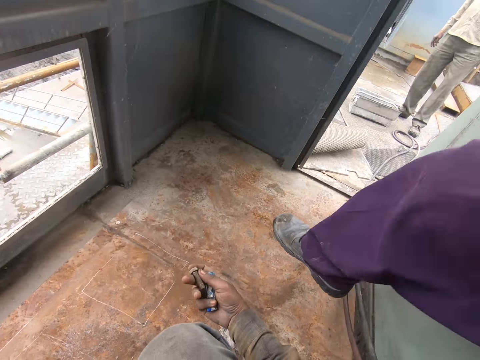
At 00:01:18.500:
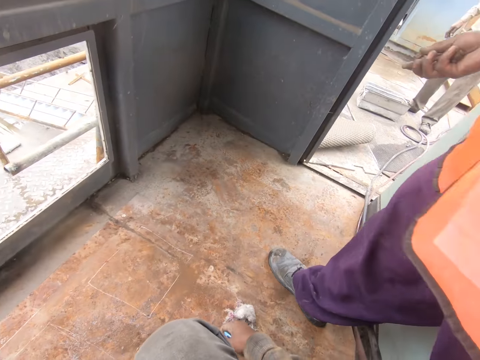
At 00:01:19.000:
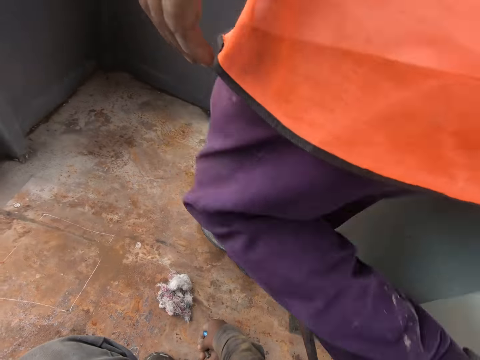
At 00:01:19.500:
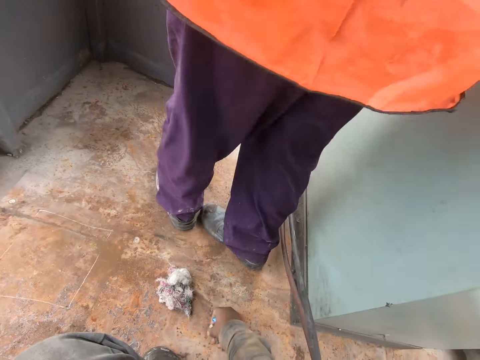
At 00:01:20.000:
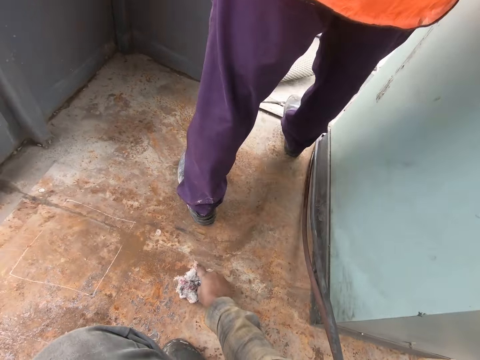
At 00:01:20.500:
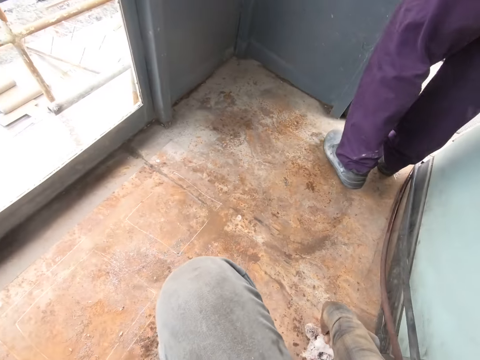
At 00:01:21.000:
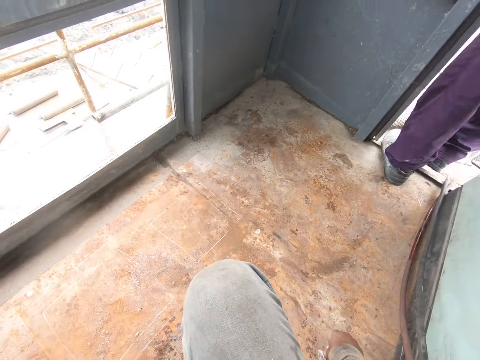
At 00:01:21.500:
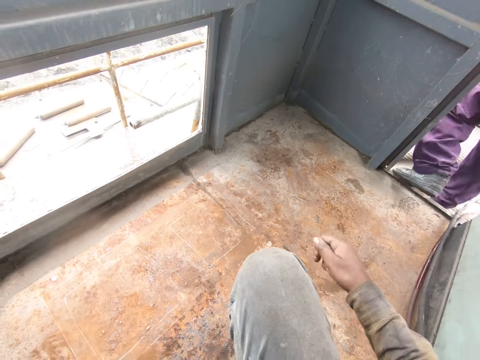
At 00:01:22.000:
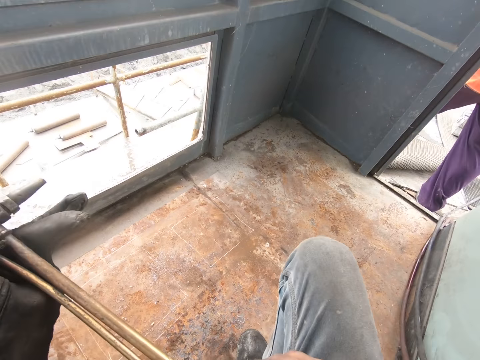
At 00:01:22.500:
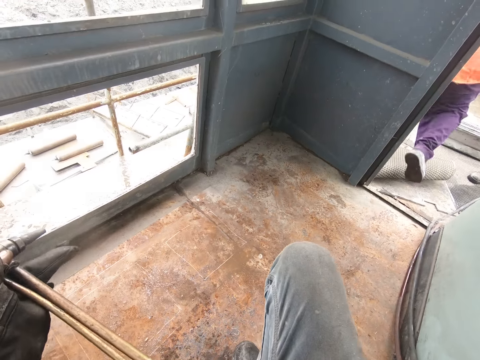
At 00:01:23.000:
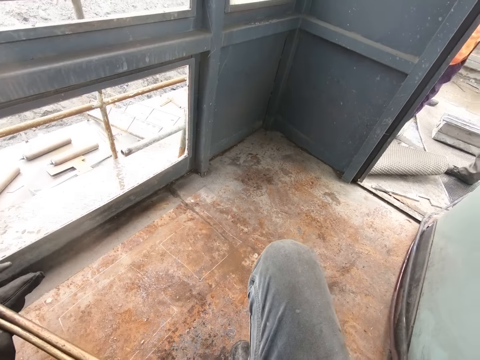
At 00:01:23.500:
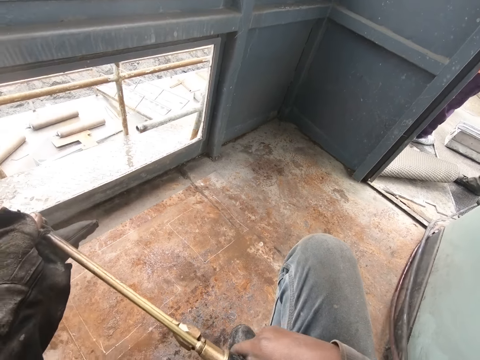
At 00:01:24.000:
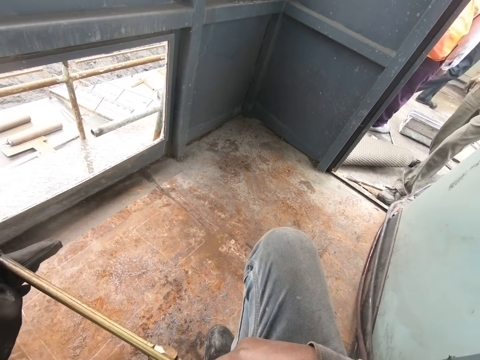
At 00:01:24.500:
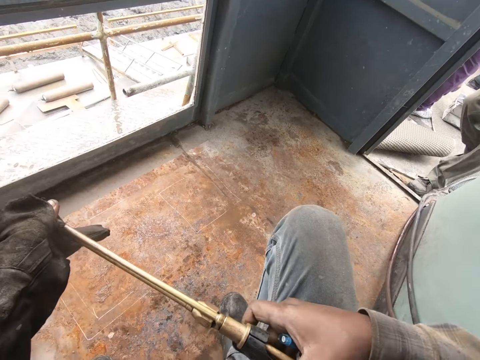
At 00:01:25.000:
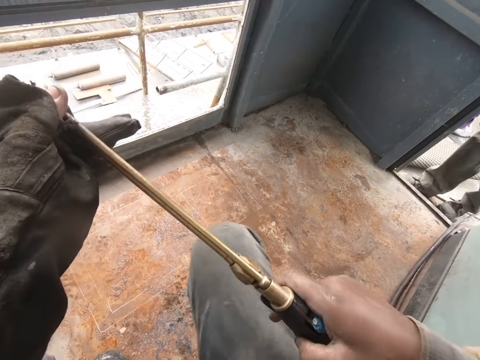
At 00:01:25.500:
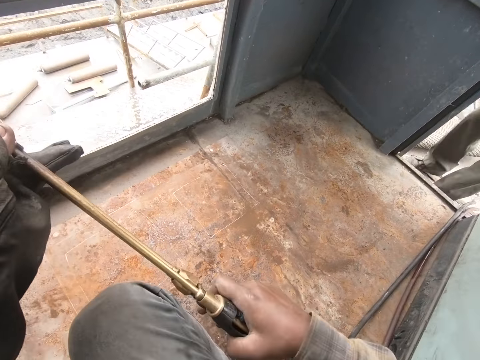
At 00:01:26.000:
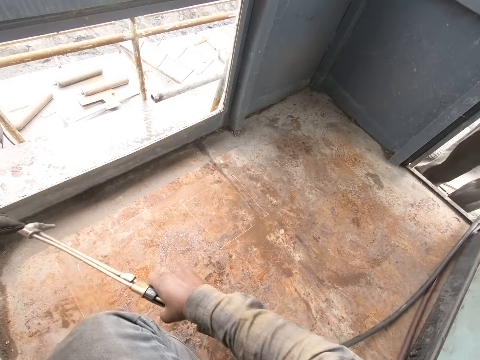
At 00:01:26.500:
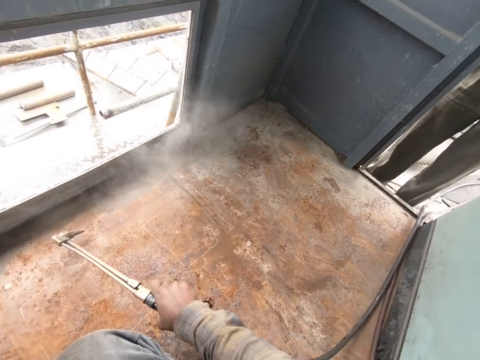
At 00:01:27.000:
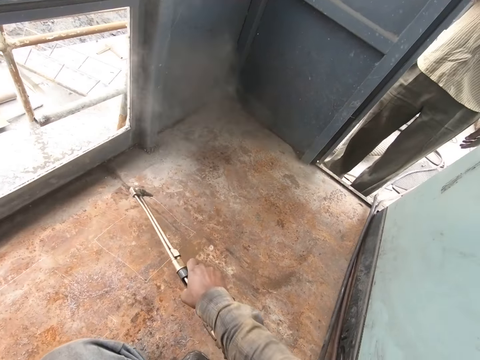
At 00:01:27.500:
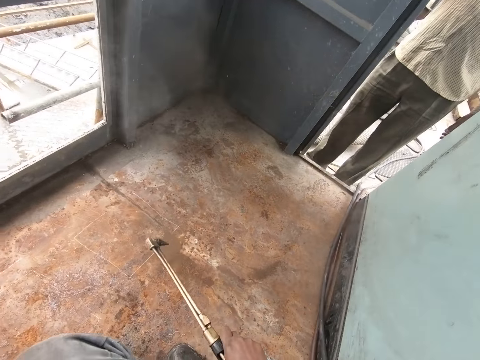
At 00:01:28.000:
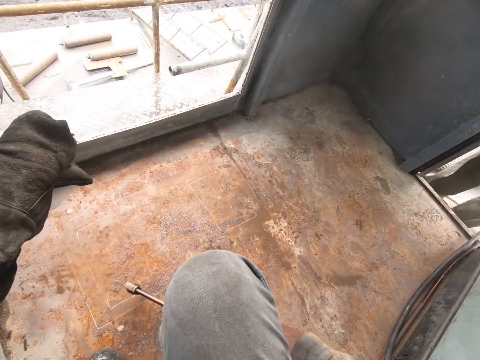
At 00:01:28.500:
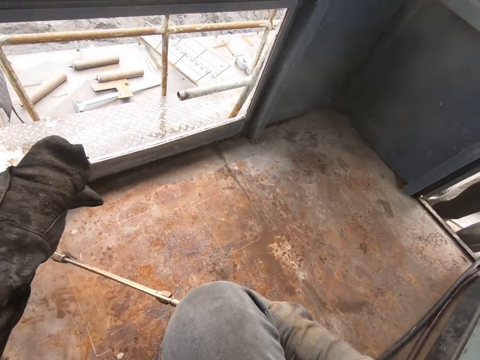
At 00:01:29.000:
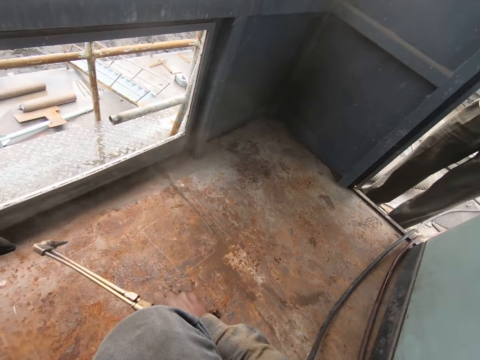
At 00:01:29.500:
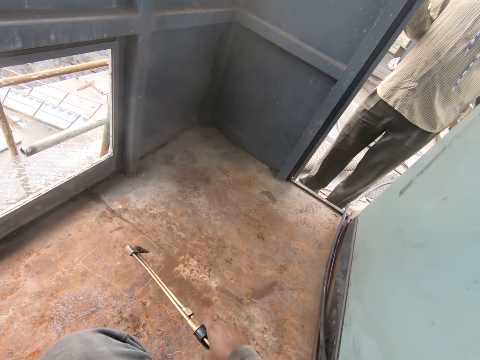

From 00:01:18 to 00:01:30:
The camera wearer takes the towel. They blow the floor with the machine. They spray down.

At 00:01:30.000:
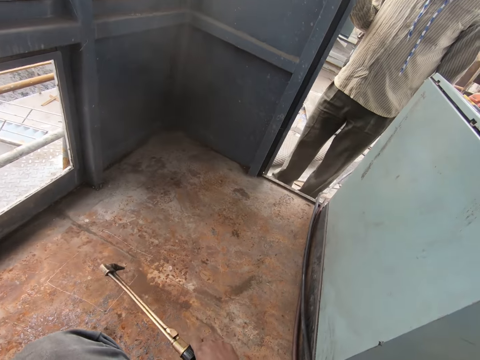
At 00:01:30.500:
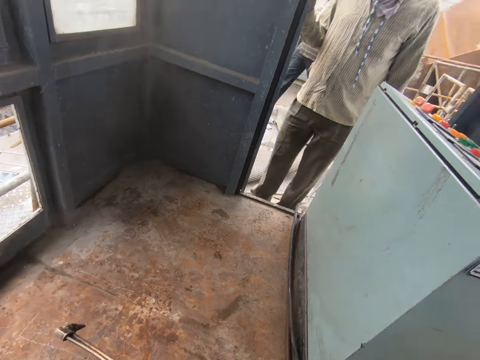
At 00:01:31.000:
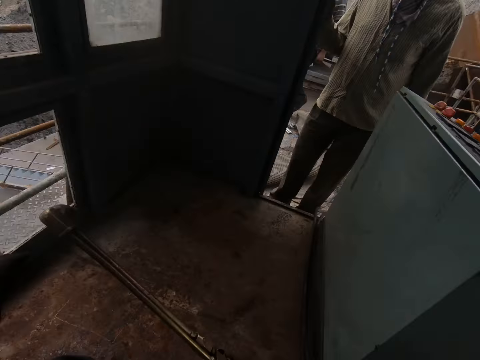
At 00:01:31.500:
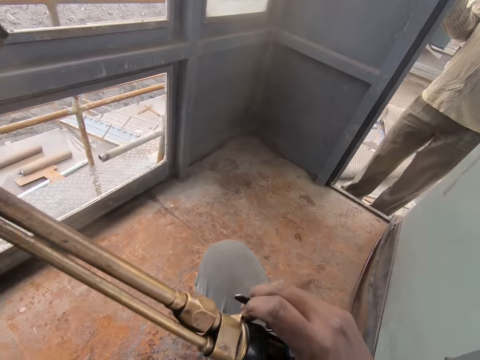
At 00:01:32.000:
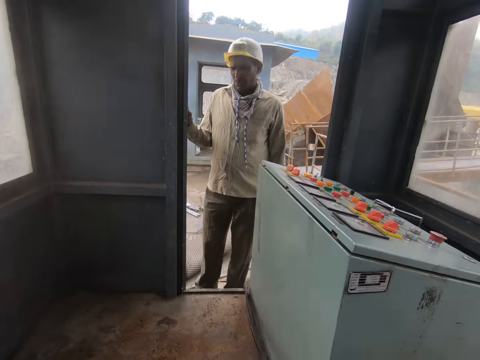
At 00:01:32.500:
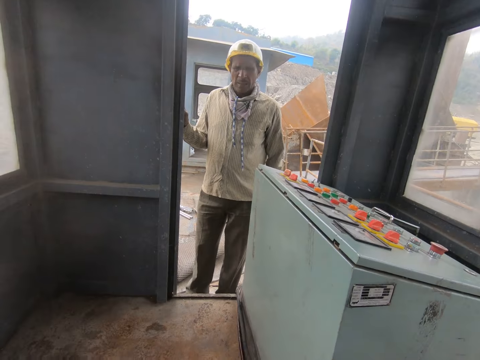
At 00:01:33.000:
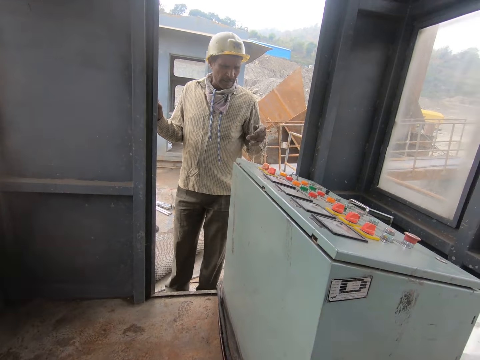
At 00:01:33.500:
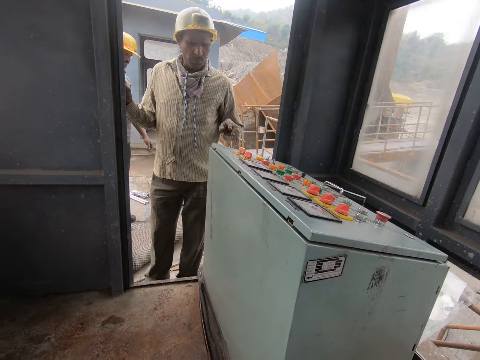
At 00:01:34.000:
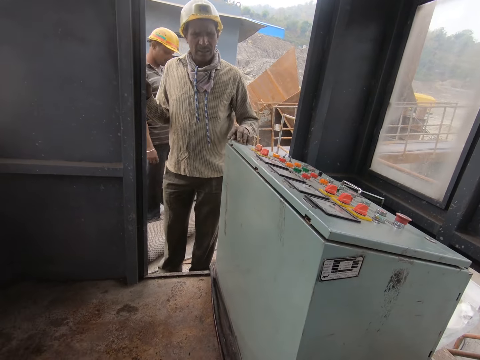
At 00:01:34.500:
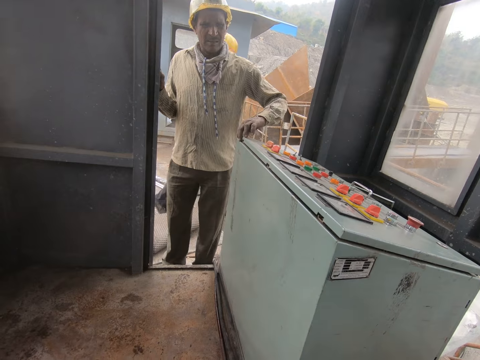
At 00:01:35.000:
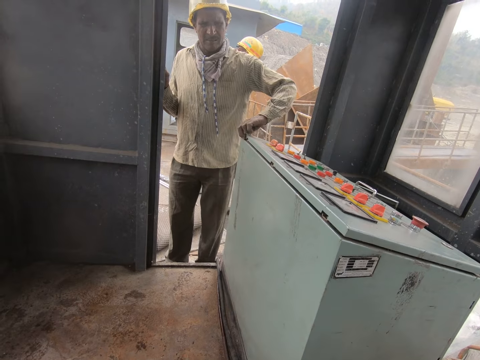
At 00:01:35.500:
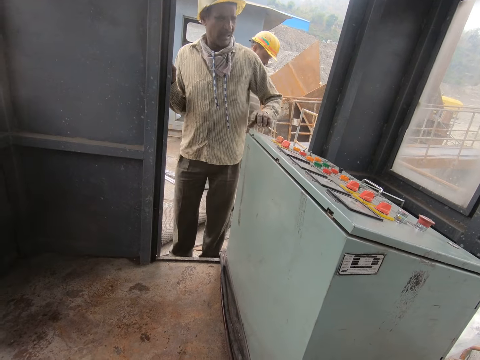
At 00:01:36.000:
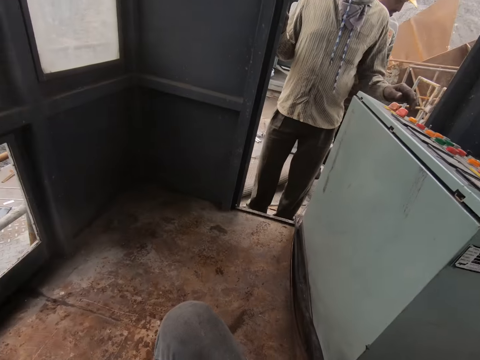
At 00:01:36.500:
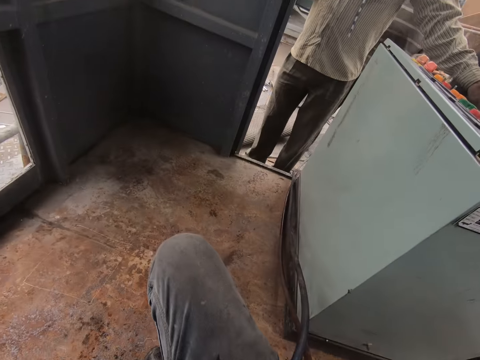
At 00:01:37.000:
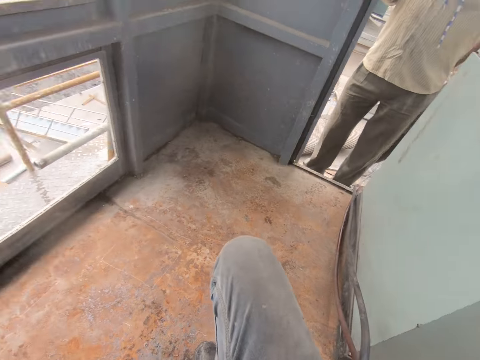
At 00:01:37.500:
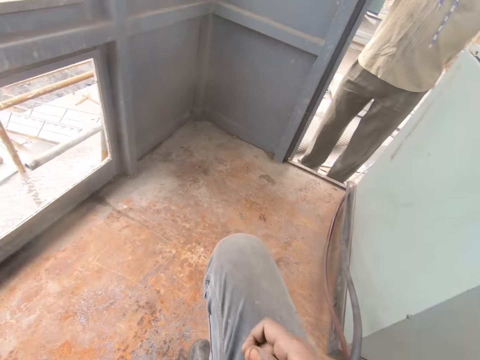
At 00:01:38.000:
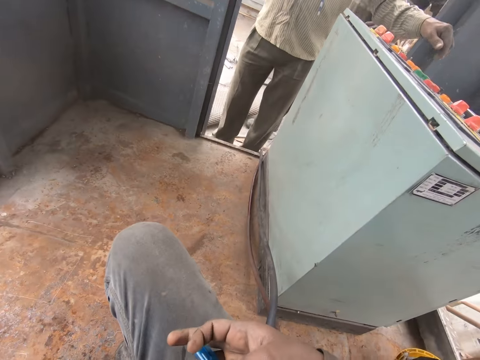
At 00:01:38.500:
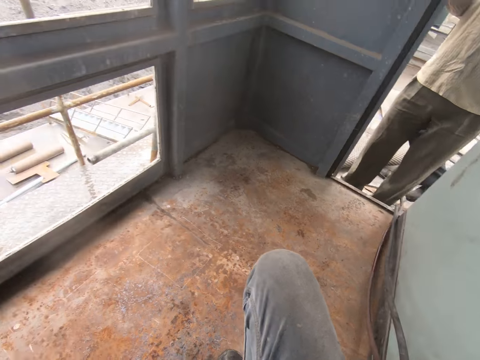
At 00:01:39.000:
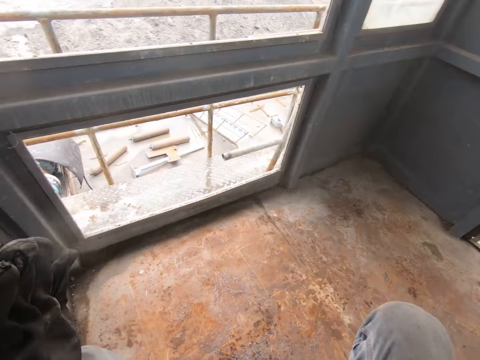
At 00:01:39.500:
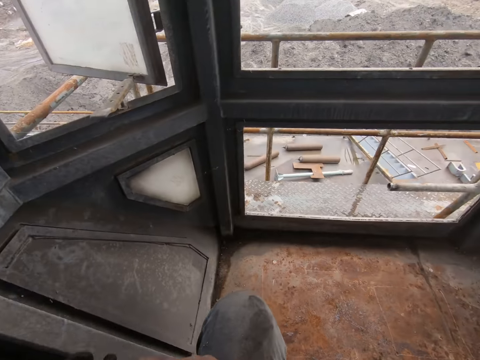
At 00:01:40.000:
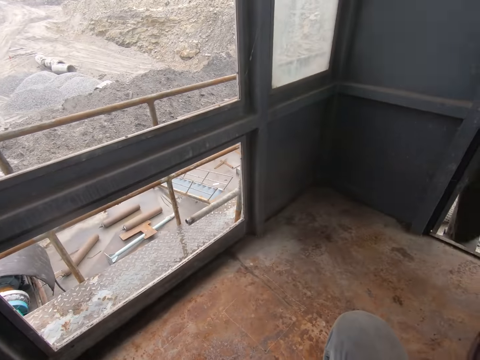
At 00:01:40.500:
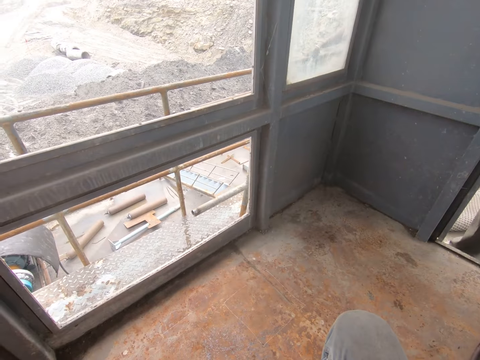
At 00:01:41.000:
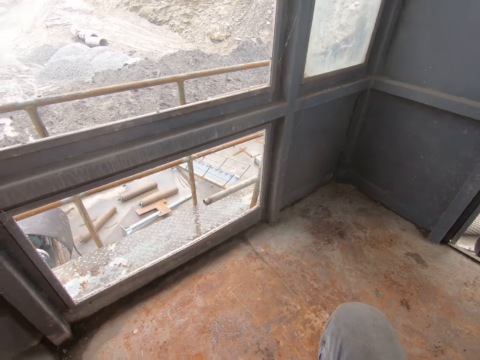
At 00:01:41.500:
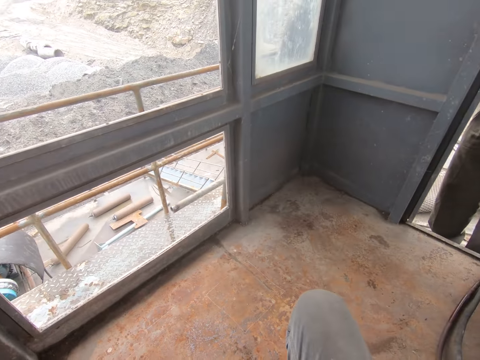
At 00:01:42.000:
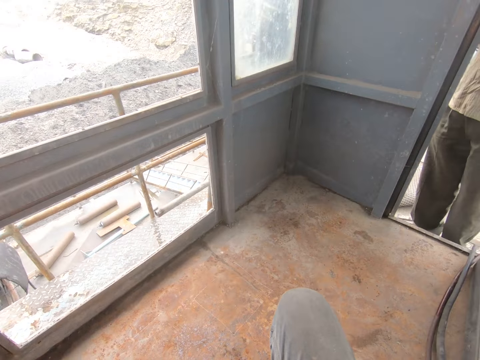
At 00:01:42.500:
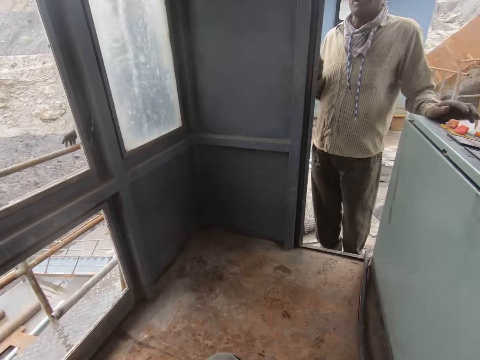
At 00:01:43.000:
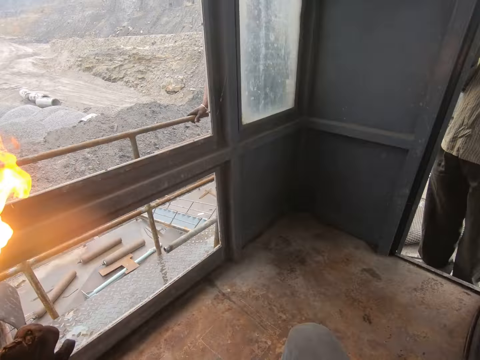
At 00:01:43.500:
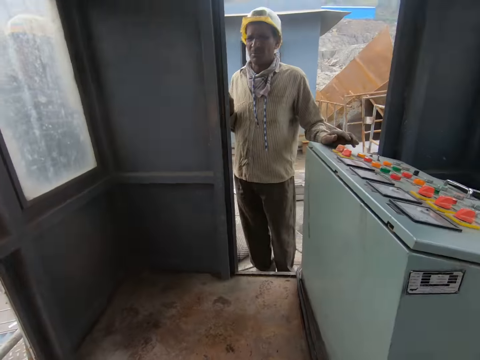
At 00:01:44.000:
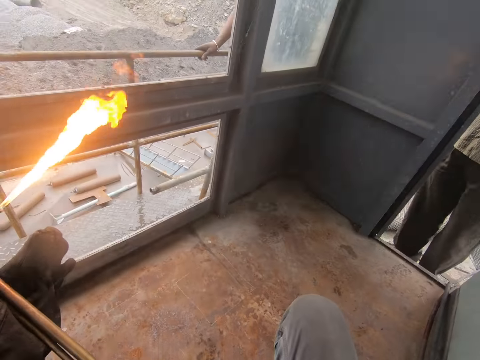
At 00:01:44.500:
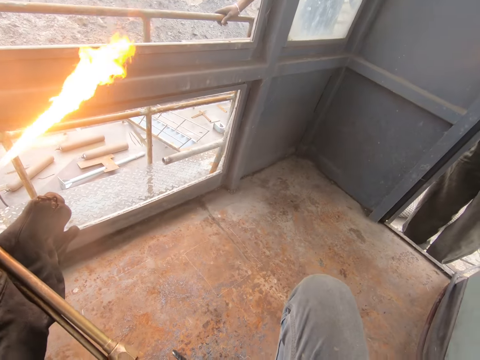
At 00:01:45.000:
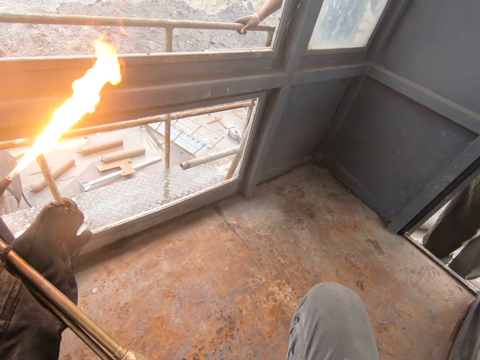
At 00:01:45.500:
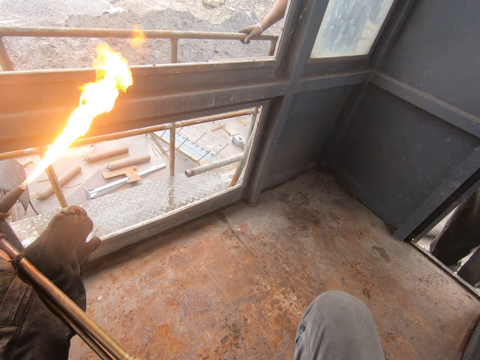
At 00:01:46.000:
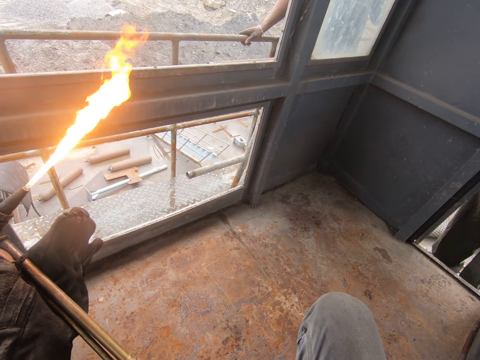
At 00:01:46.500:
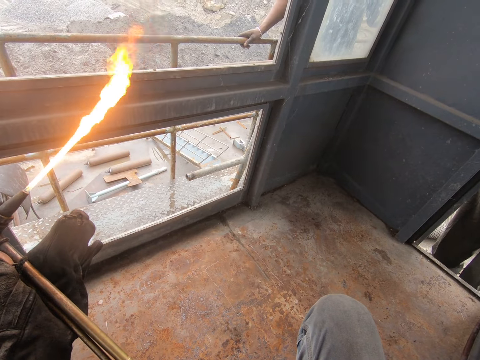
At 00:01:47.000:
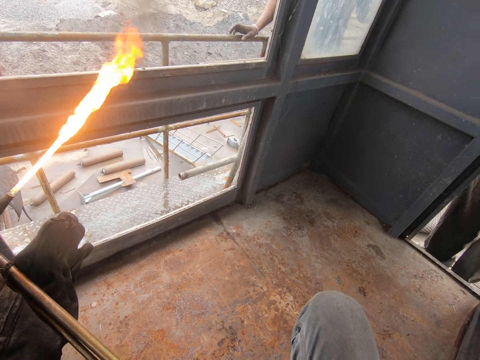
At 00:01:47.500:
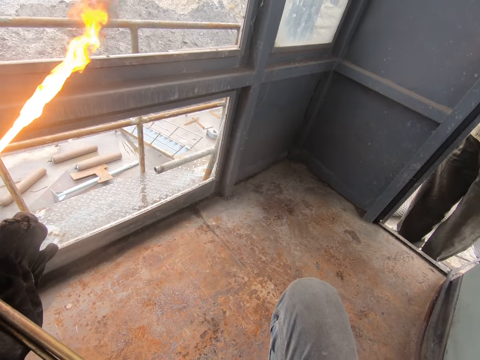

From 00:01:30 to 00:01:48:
The camera wearer holds the machine with both hands. A person talks to the camera wearer. The person opens the machine. Another person operates the machine. The camera wearer lights the lighter. They hold the machine with fire.
